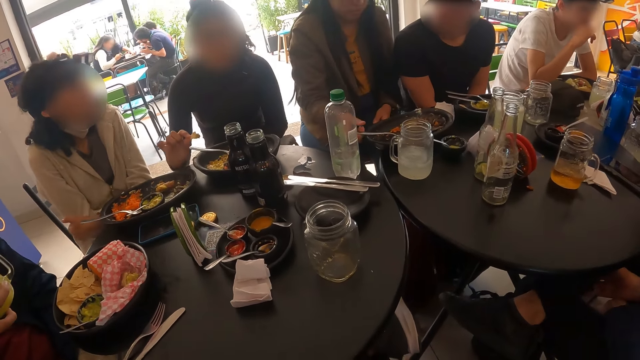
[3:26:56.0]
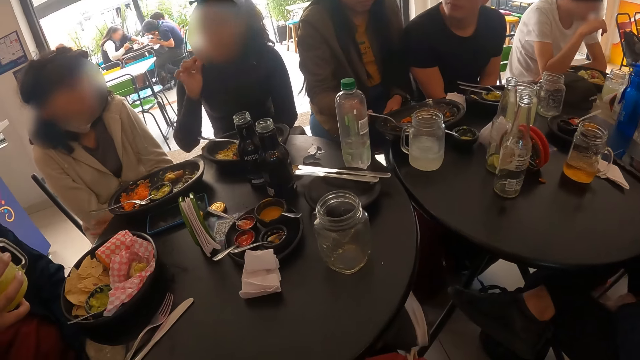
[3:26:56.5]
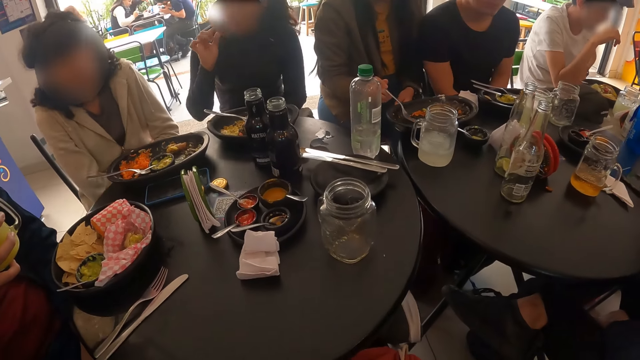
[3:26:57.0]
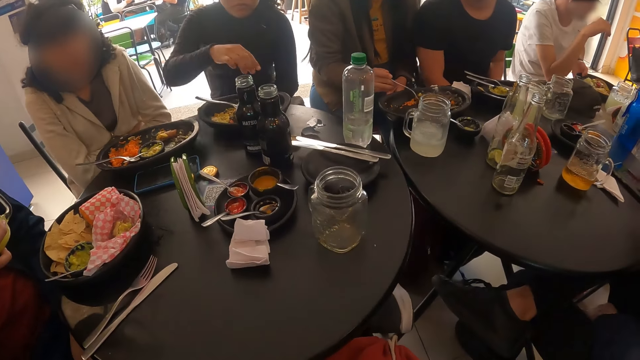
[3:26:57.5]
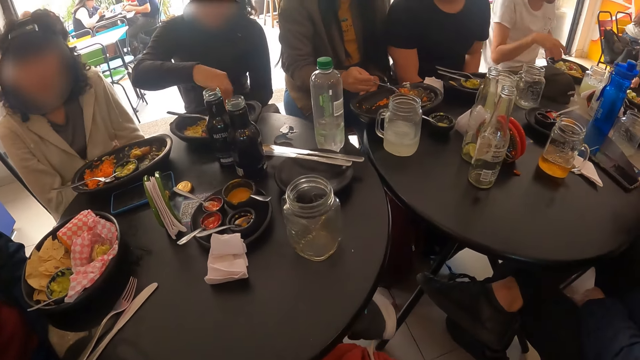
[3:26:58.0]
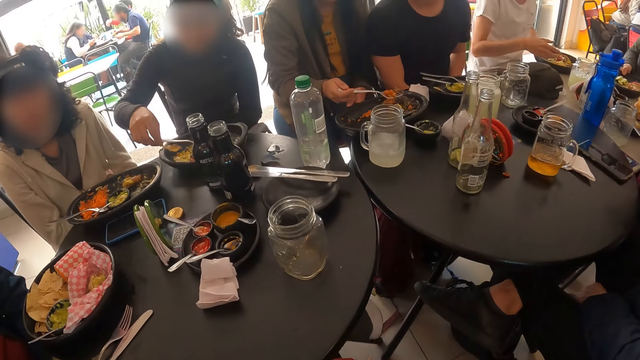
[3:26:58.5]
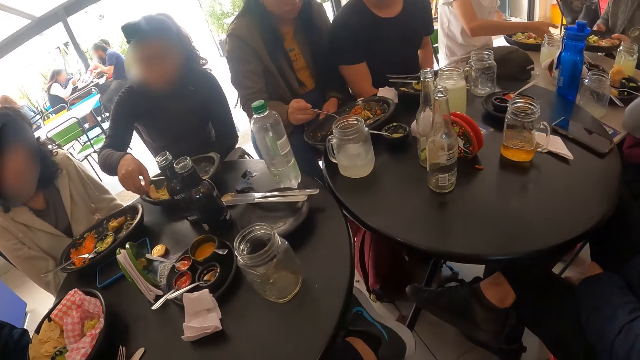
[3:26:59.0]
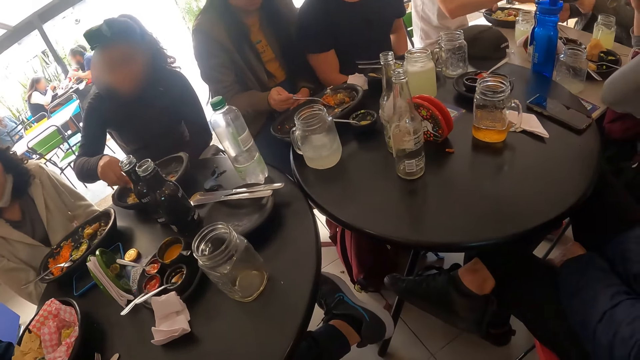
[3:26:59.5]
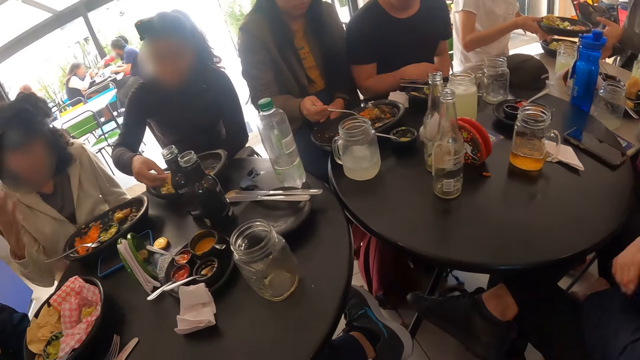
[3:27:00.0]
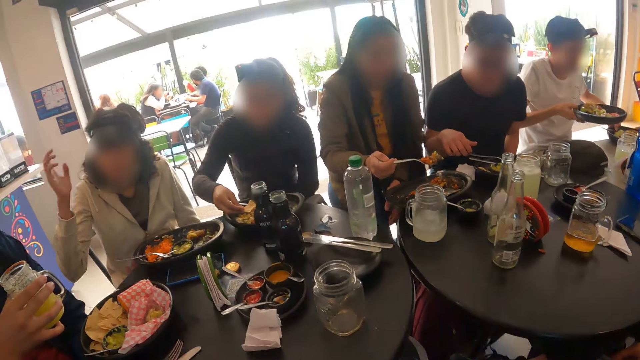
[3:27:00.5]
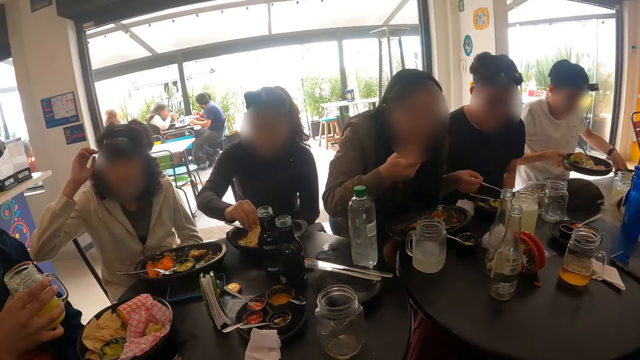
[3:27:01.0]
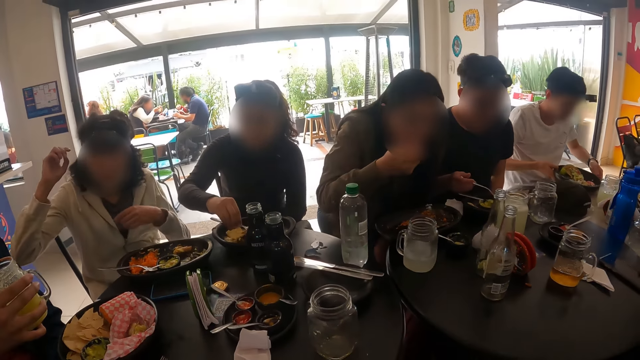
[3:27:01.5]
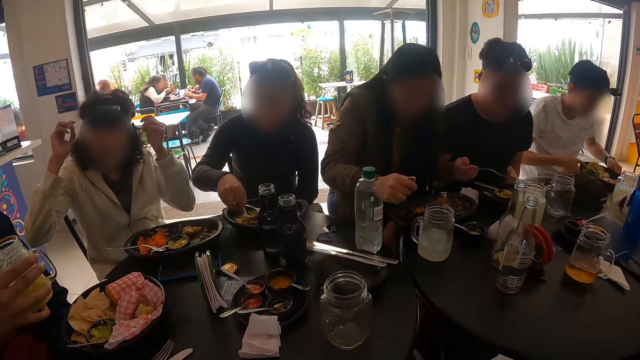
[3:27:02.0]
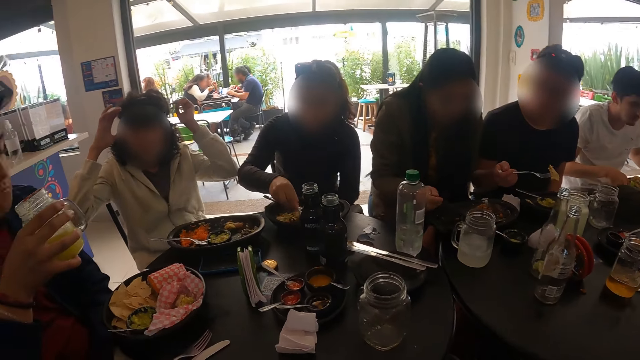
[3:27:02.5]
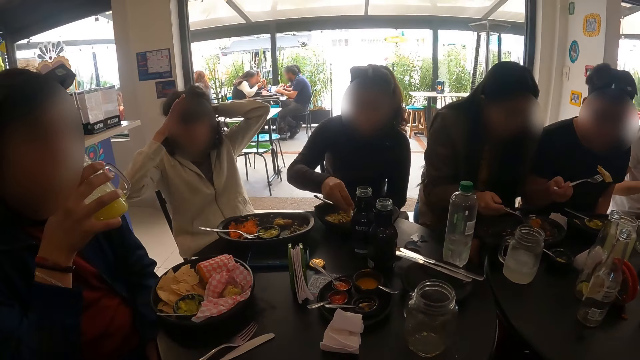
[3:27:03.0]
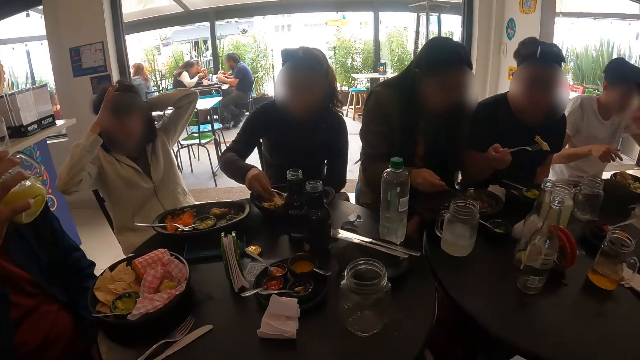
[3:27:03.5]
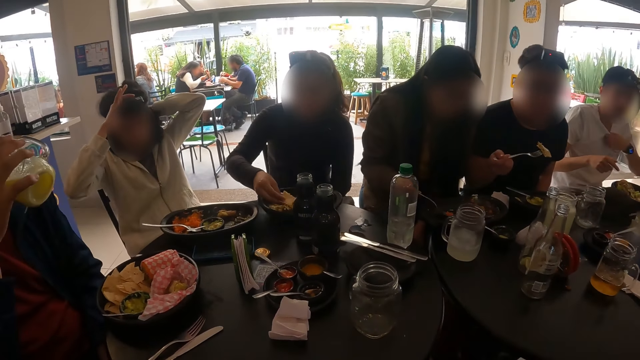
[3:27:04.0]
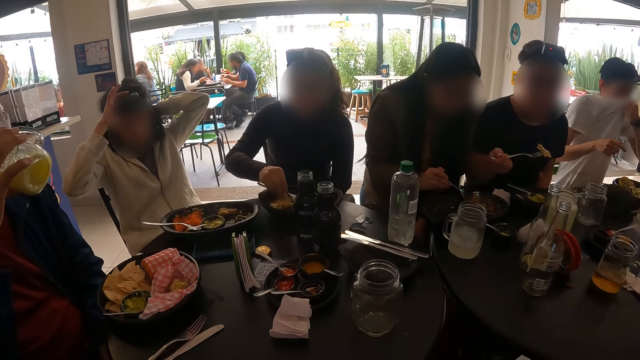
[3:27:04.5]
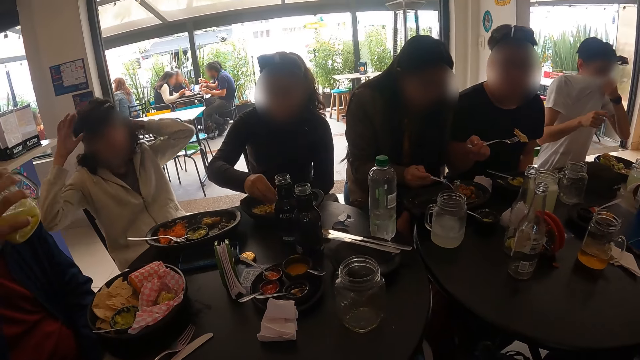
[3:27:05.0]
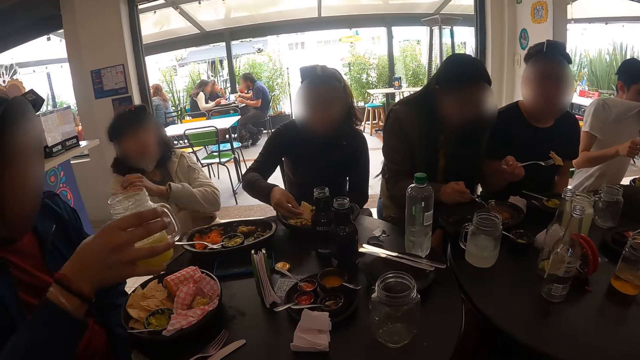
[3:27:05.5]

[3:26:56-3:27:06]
A woman picks up the fork from the plate with her right hand. Another woman eats the pancake in her right hand. The first woman packs some rice from the plate with the fork in her right hand. The other woman picks up the pancake from the plate with her right hand. A man exchanges his meal with another man with both hands. The other man exchanges his food with the first man with both hands. The second woman packs some sauce from the plate with the pancake in her right hand. Another man picks up the fork from the table with his right hand. The first woman eats rice from the fork in her right hand. Another man sips some juice from the cup of juice in his right hand. Another woman adjusts a camera on her head with both hands. The first man cleans his face with his shirt with his left hand.

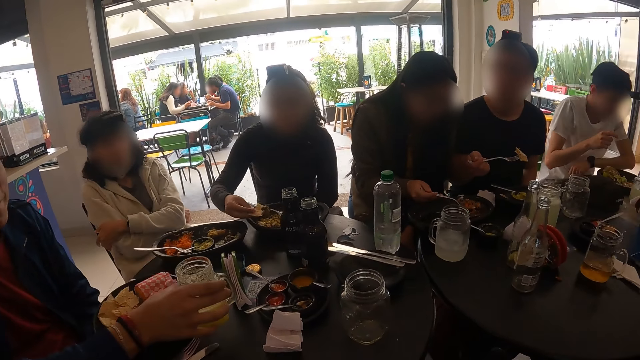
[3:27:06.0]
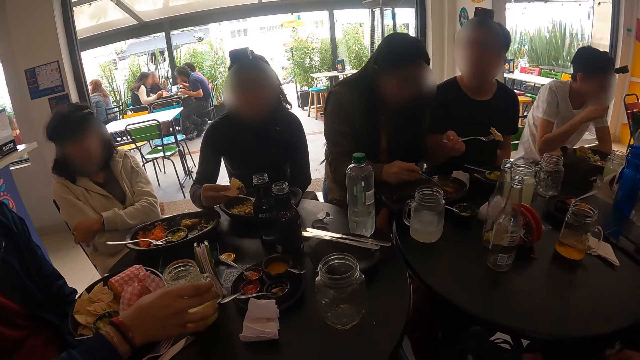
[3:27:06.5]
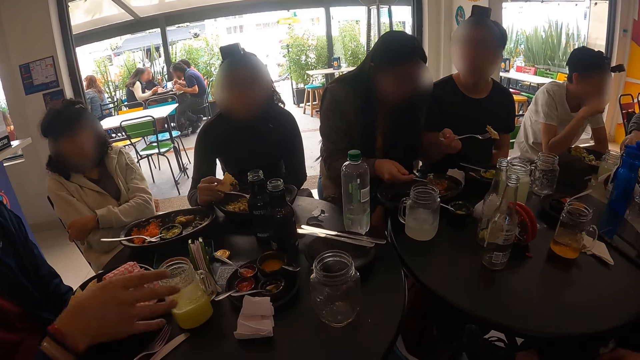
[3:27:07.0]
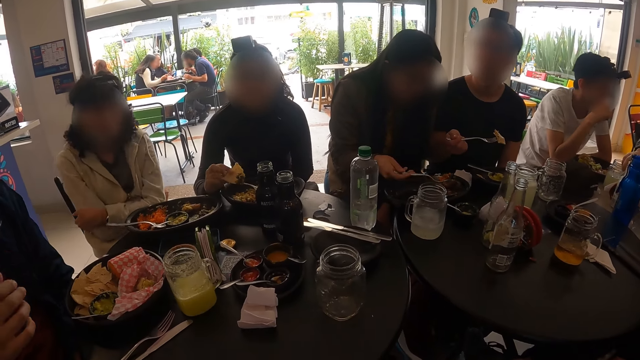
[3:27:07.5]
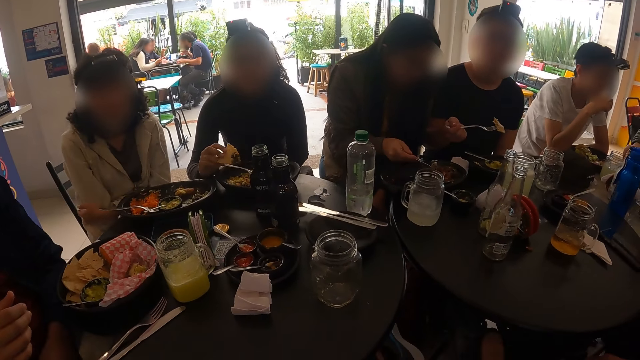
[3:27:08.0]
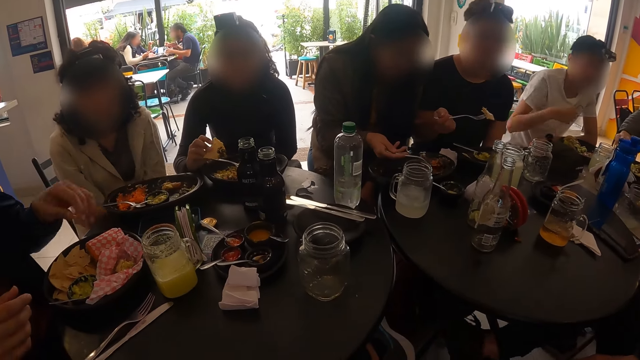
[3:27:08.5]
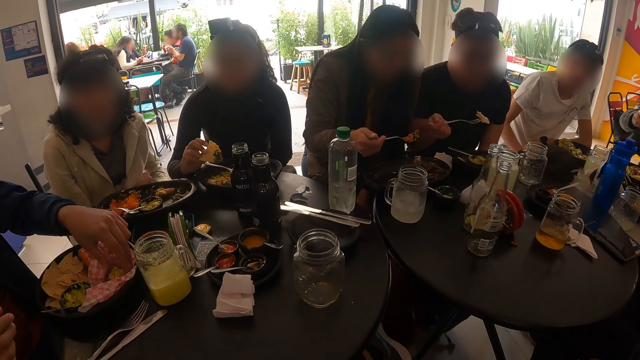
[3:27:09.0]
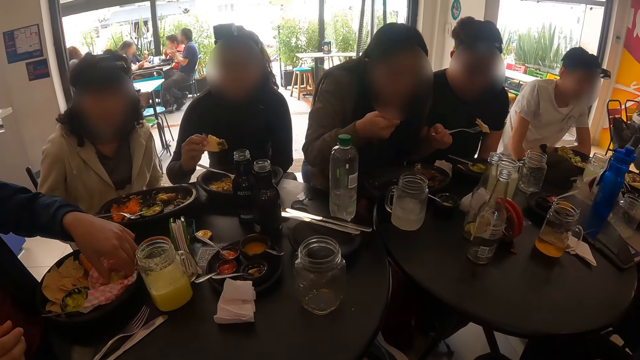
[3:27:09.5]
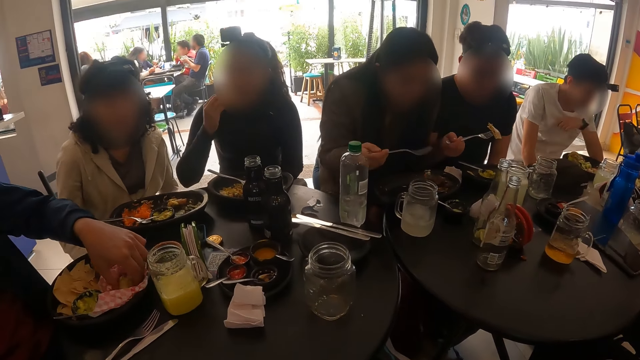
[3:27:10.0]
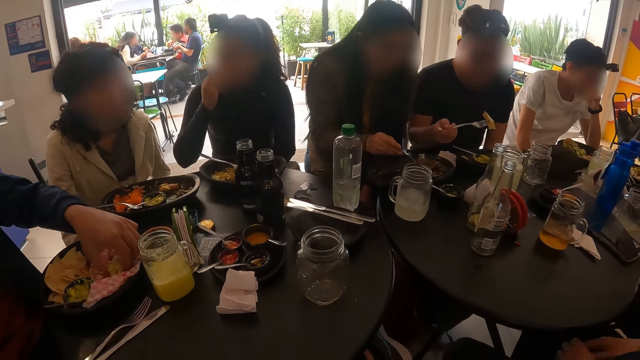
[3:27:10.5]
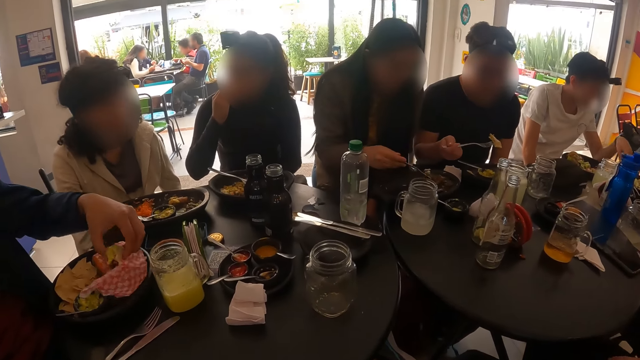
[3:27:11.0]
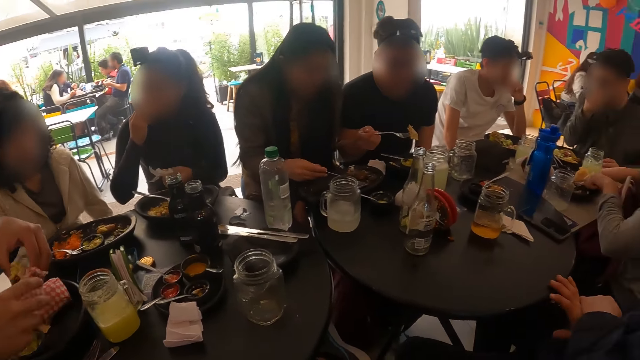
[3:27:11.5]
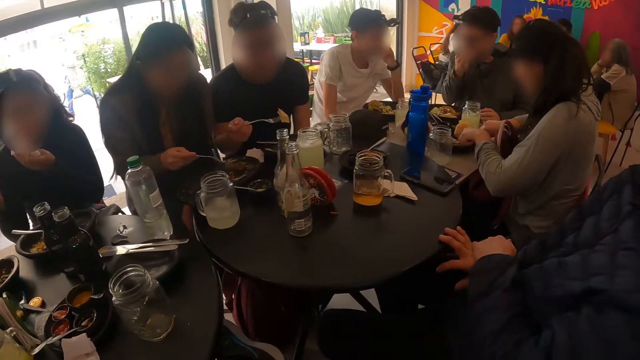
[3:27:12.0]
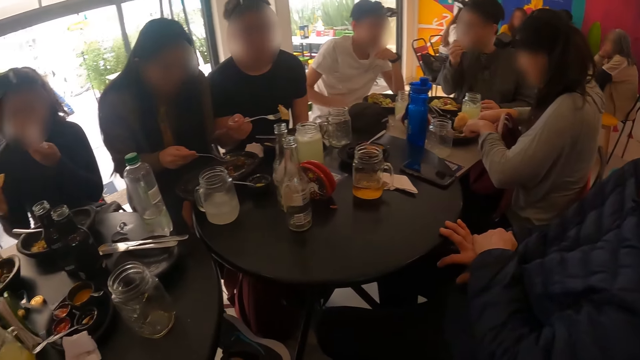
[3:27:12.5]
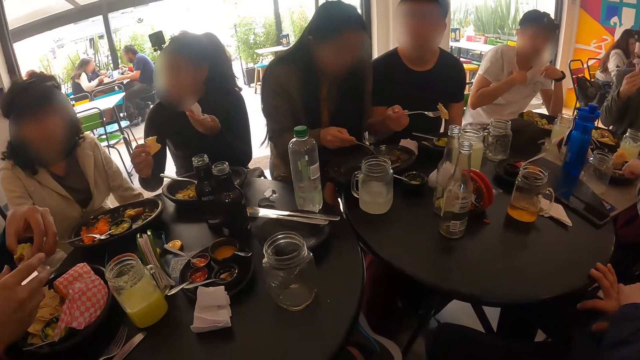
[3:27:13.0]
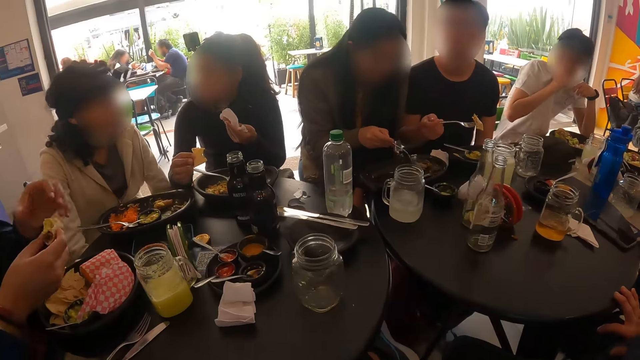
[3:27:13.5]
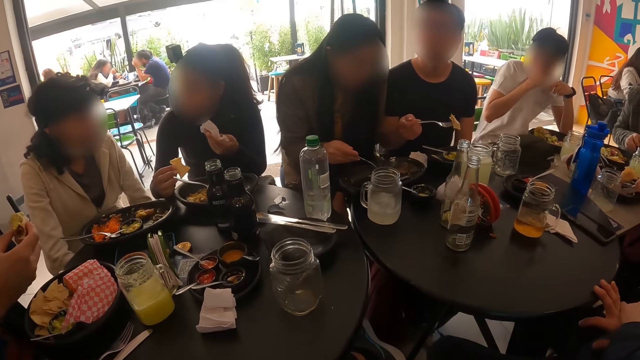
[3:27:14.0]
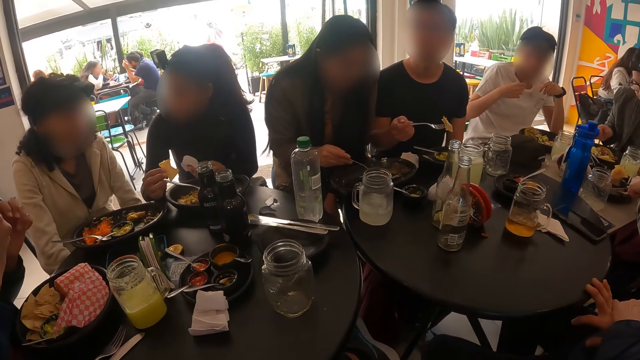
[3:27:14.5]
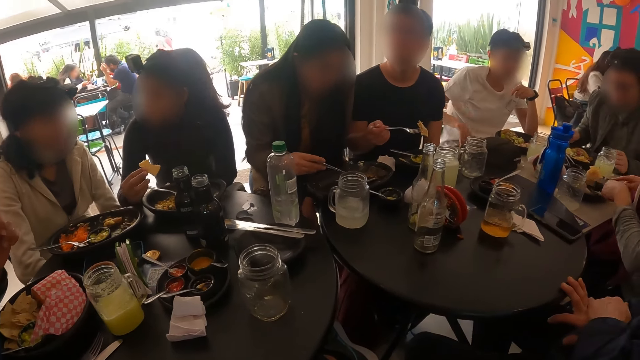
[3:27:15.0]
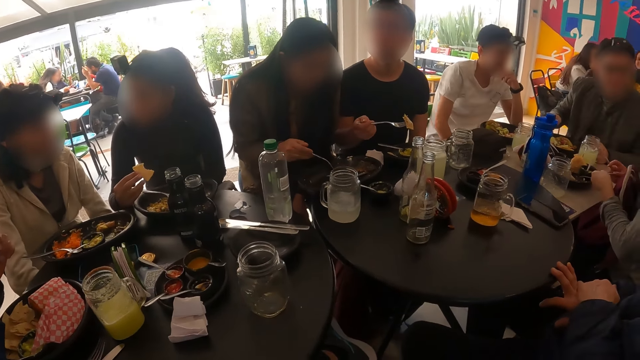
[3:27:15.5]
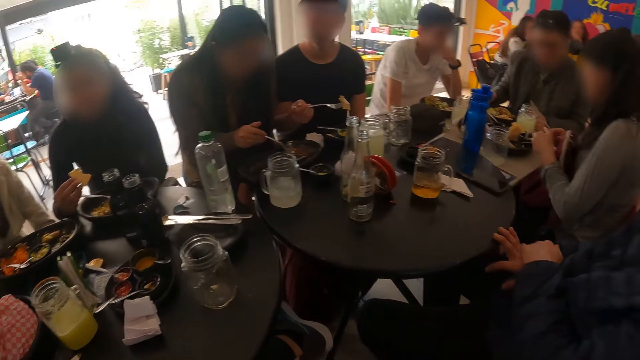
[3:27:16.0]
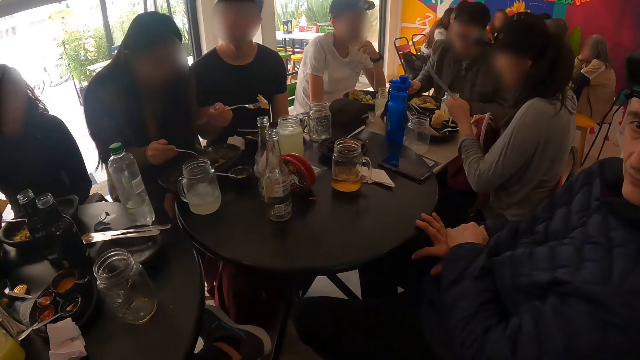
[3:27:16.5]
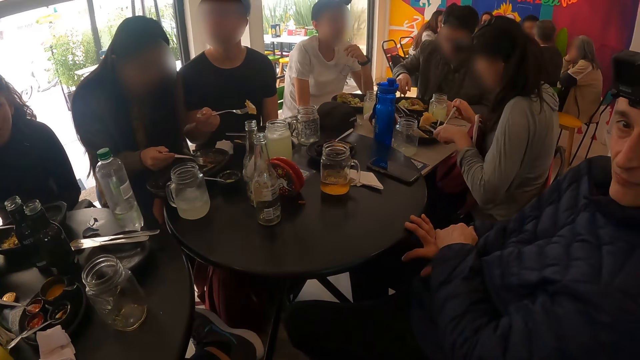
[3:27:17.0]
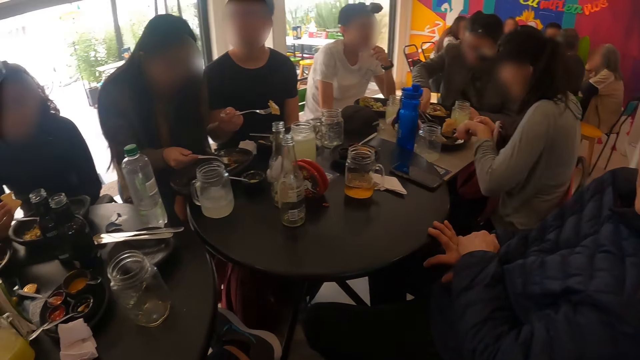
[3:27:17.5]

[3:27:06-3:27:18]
A man drops the cup of juice on the table with his right hand. Another man picks up a tissue paper from the table with his right hand. The first man takes the wrap of rice from the table with his left hand. A third man interacts with the second man. A woman eats the pancake in her right hand. The woman cleans her mouth with a tissue paper in her left hand. The third man cleans his face with his shirt with his right hand.
